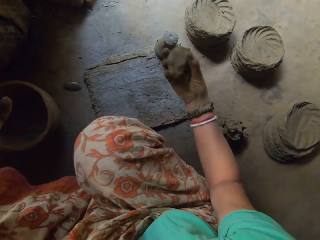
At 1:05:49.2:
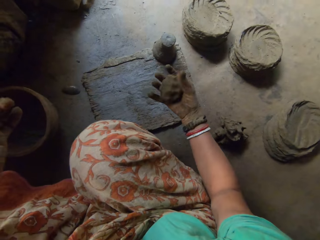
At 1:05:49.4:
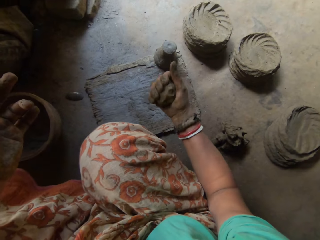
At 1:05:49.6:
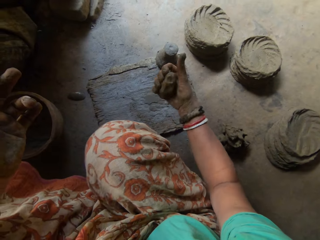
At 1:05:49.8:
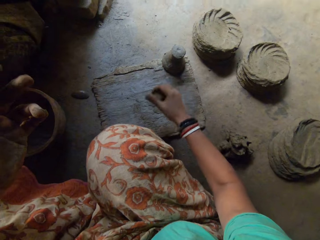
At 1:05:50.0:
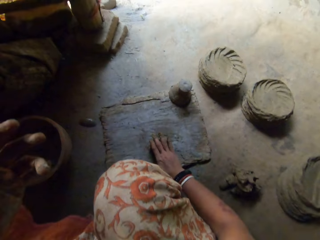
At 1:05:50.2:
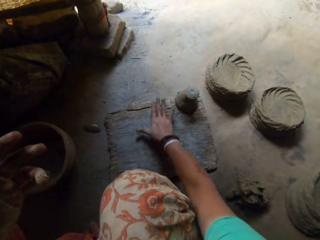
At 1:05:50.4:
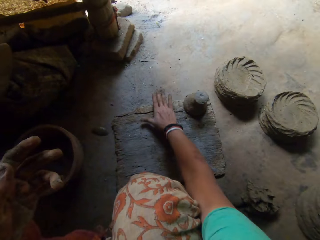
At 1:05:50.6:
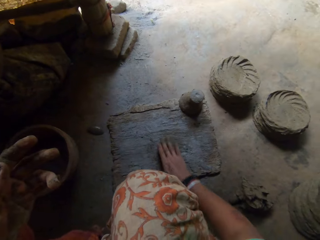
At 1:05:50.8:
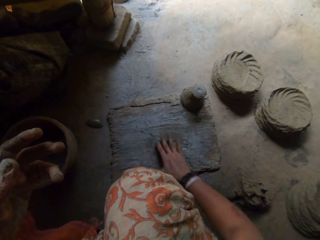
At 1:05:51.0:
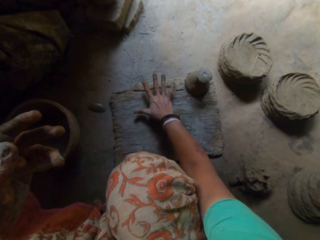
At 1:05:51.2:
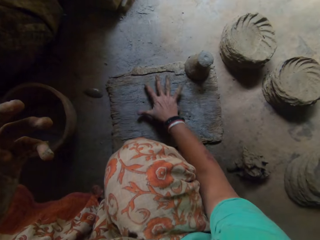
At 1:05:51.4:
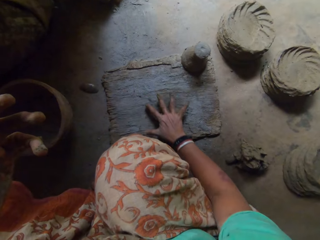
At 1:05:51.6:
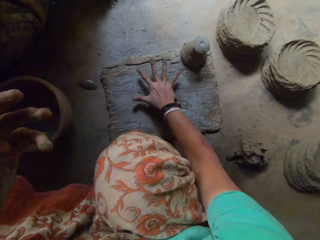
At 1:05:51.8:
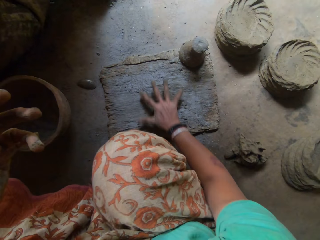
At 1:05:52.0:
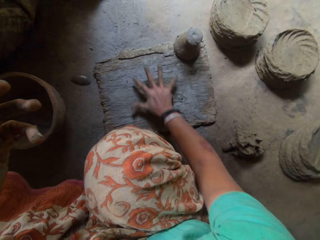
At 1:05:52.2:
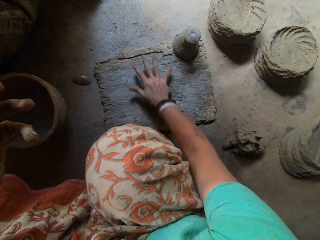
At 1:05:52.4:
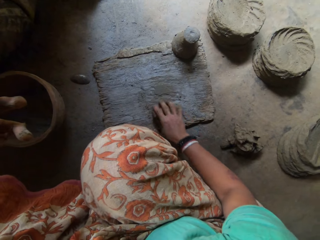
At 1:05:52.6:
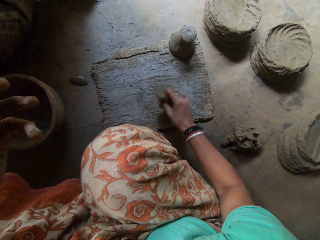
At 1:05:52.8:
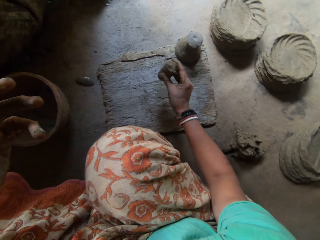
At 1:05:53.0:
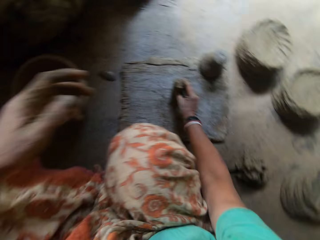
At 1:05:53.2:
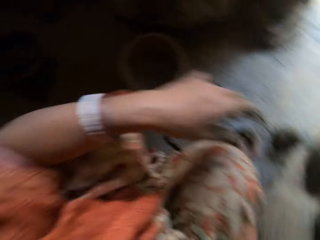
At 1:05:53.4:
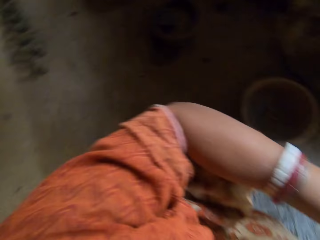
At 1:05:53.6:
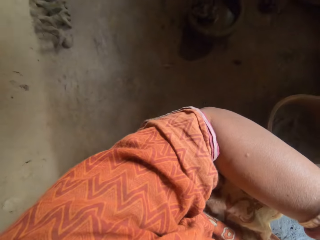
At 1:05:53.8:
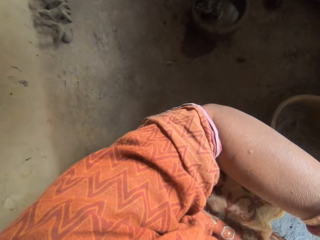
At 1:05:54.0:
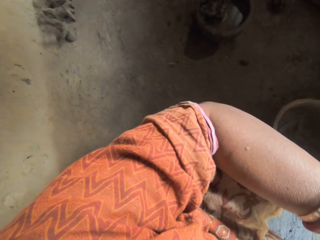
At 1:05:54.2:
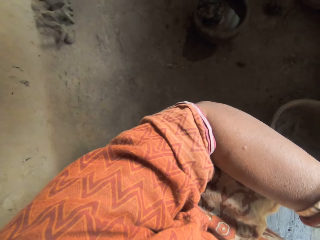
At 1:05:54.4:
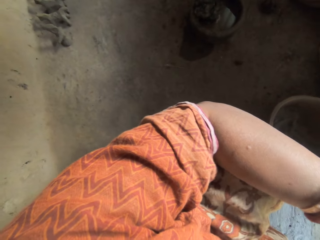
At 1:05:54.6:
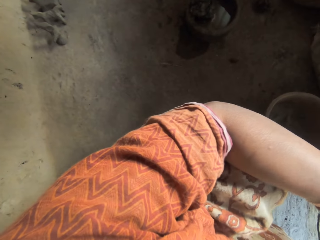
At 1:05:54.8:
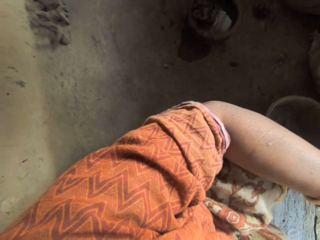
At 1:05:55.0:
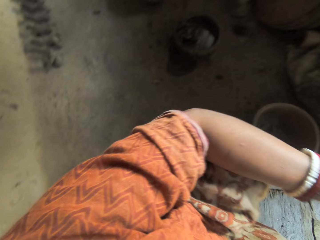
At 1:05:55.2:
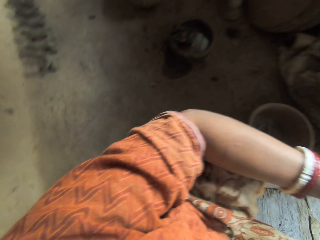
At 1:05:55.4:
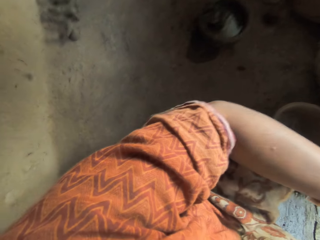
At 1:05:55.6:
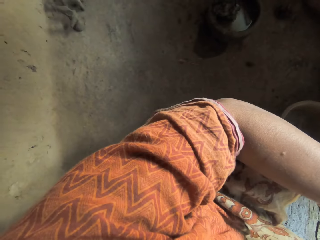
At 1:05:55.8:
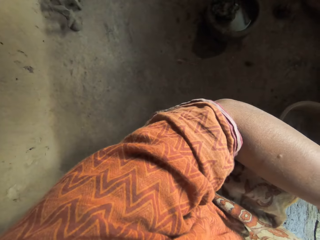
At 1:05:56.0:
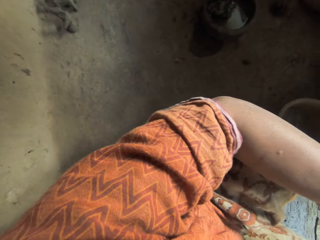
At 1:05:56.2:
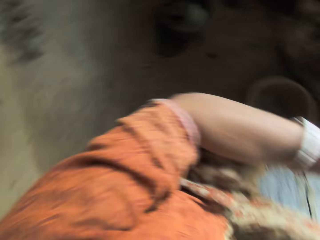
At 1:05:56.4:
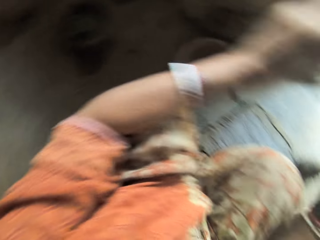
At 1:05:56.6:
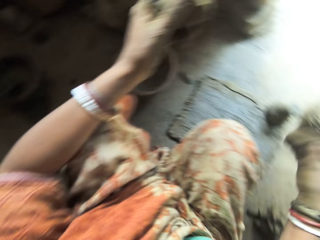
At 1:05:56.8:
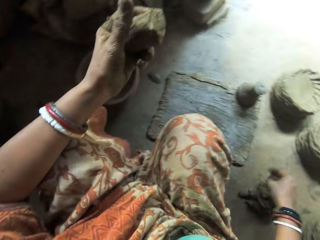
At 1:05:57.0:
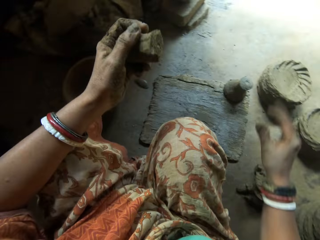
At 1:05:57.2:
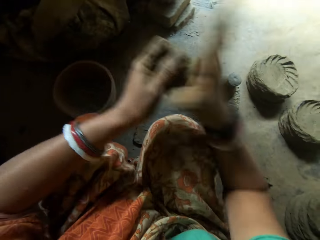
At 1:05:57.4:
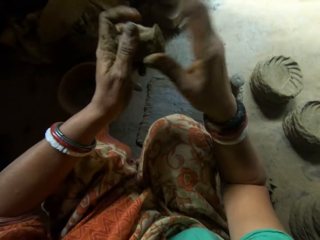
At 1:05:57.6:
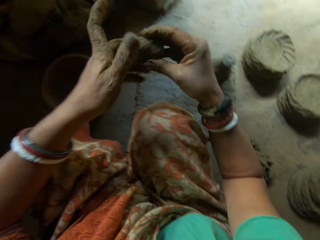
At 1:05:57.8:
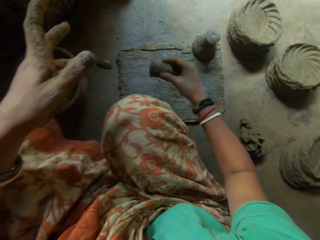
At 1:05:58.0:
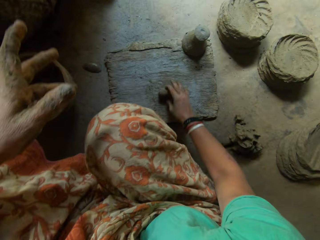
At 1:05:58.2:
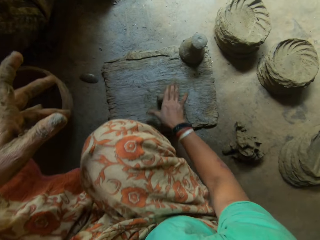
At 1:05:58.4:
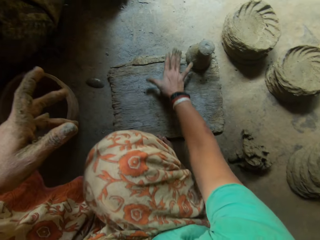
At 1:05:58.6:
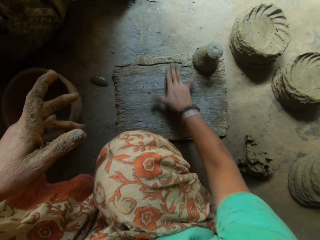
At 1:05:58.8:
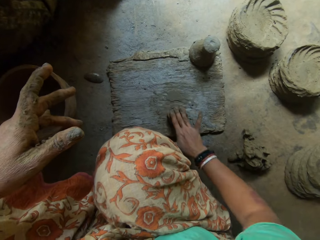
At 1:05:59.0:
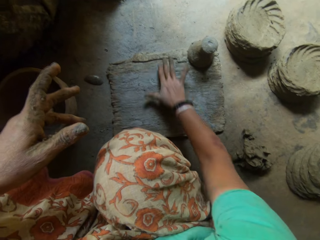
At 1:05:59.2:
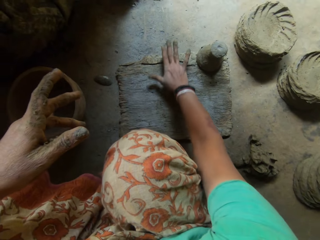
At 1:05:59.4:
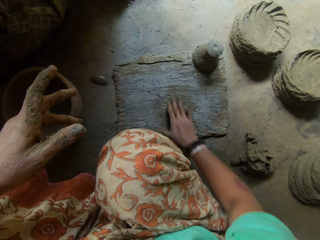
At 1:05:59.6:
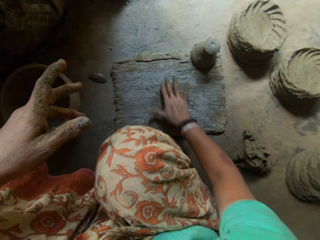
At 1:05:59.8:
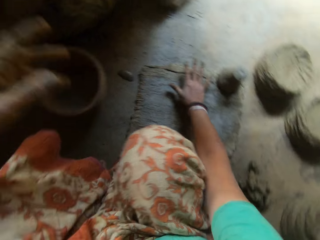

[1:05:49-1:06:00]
The camera wearer molds the clay on the board with her right hand. She rolls the clay on the wood. She drops the clay on the ground with her right hand. She puts the clay on the floor. She taps the clay in her left hand with her right hand. She collects the clay from her left hand with her right hand. She molds the clay on the board with her right hand. She rolls the clay on the wood.

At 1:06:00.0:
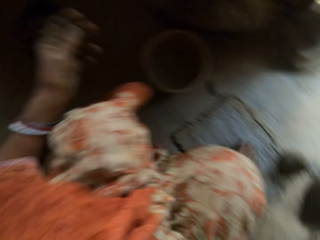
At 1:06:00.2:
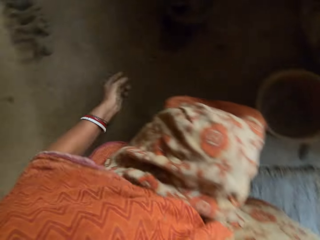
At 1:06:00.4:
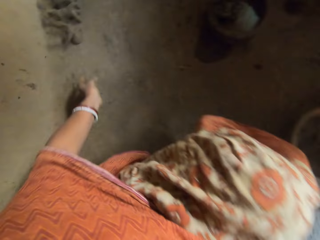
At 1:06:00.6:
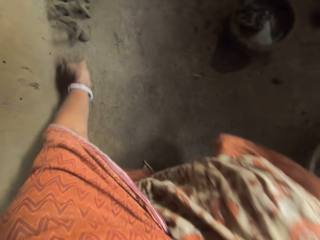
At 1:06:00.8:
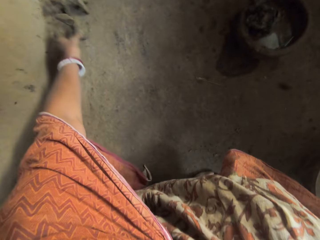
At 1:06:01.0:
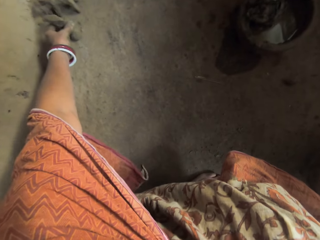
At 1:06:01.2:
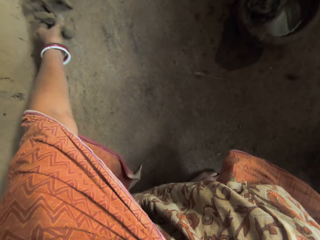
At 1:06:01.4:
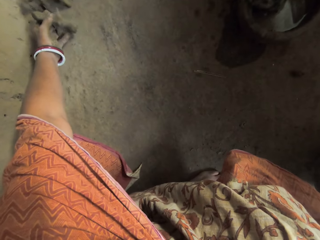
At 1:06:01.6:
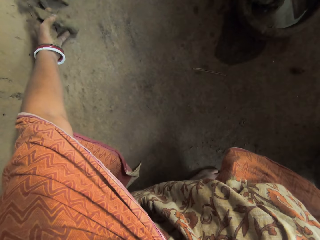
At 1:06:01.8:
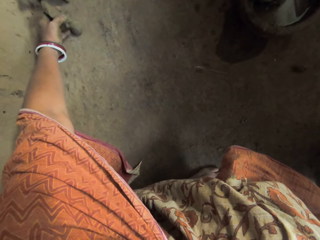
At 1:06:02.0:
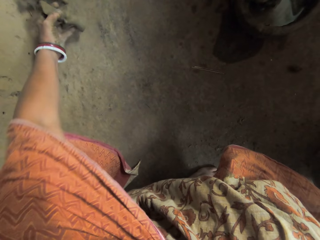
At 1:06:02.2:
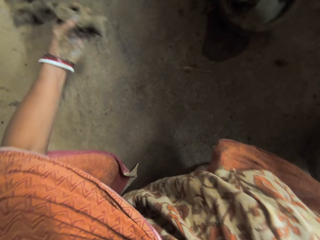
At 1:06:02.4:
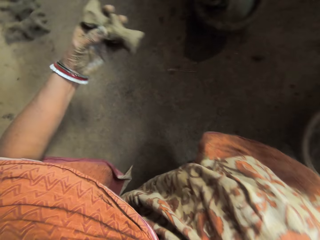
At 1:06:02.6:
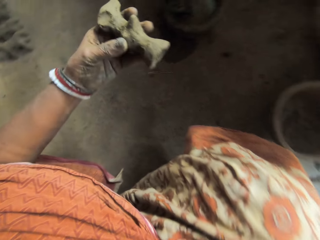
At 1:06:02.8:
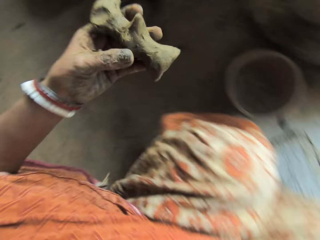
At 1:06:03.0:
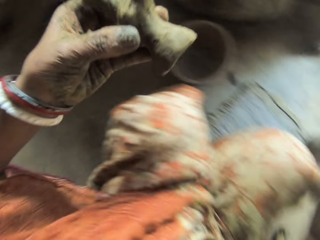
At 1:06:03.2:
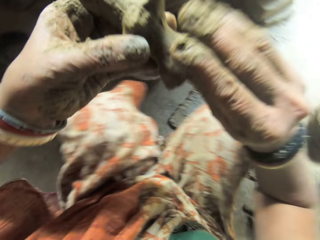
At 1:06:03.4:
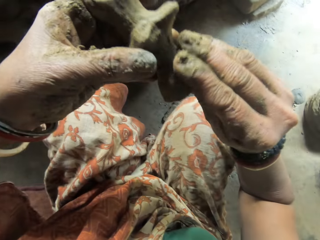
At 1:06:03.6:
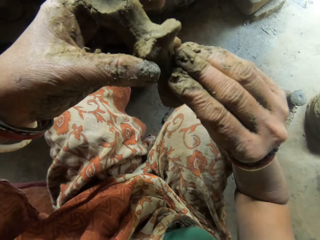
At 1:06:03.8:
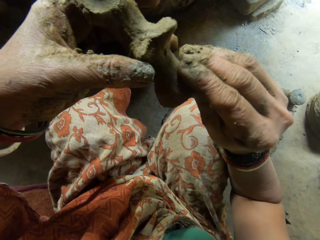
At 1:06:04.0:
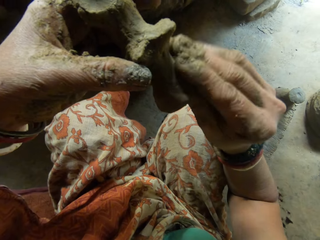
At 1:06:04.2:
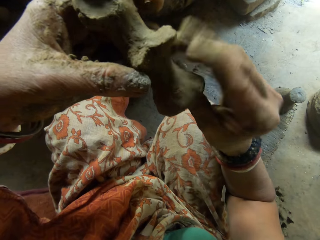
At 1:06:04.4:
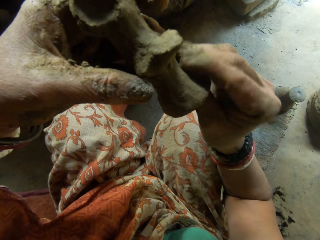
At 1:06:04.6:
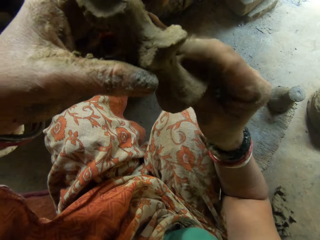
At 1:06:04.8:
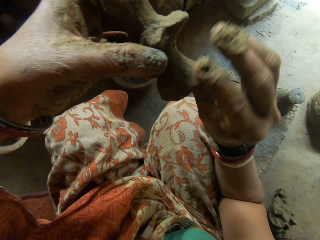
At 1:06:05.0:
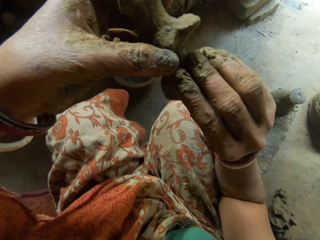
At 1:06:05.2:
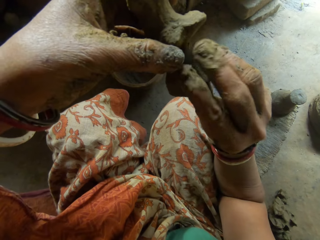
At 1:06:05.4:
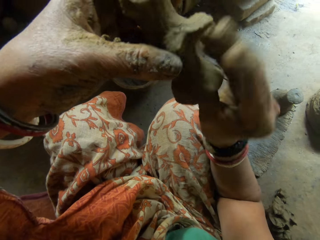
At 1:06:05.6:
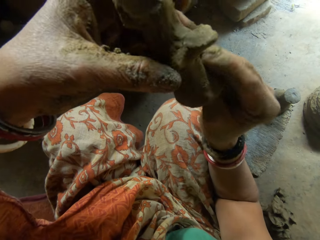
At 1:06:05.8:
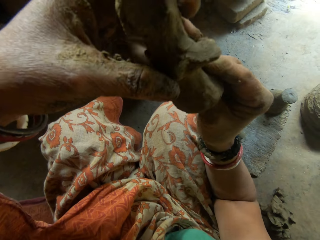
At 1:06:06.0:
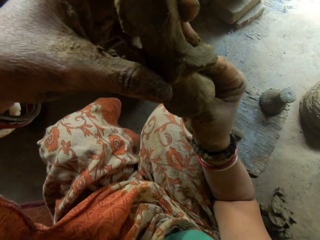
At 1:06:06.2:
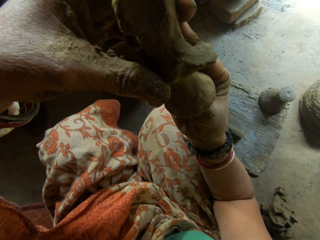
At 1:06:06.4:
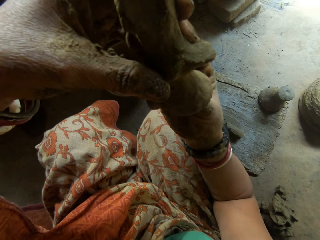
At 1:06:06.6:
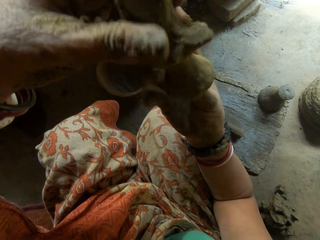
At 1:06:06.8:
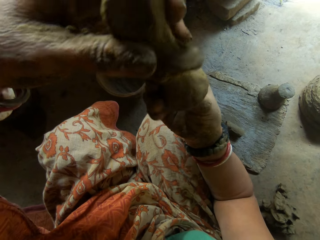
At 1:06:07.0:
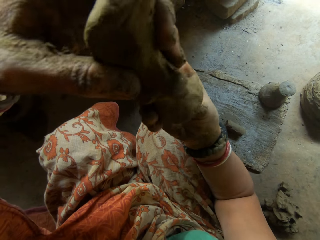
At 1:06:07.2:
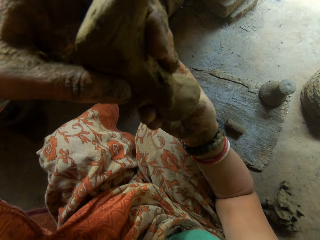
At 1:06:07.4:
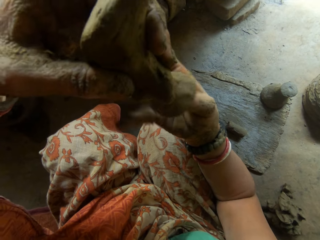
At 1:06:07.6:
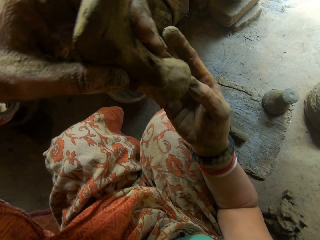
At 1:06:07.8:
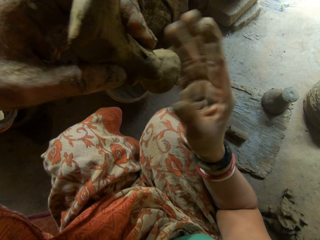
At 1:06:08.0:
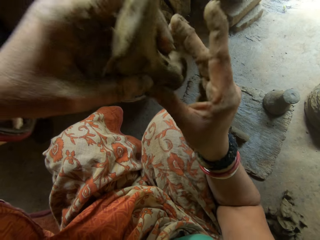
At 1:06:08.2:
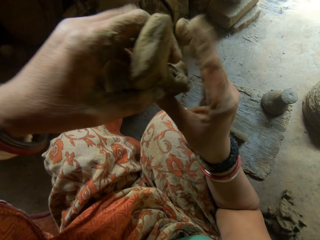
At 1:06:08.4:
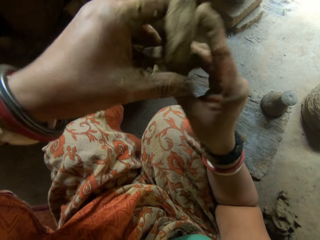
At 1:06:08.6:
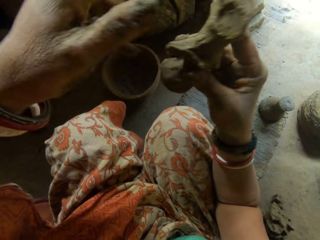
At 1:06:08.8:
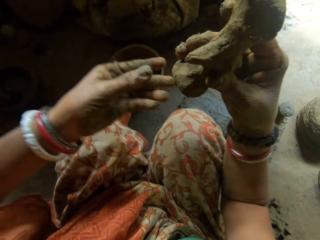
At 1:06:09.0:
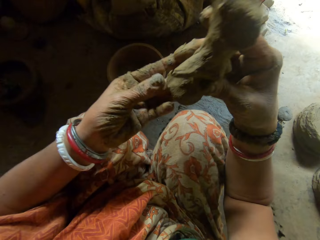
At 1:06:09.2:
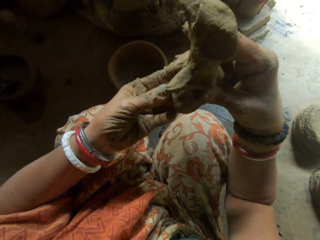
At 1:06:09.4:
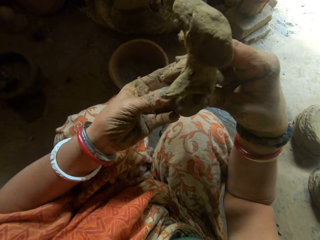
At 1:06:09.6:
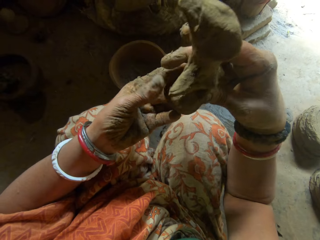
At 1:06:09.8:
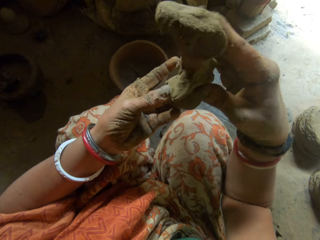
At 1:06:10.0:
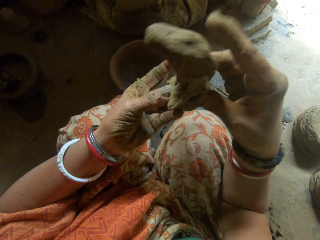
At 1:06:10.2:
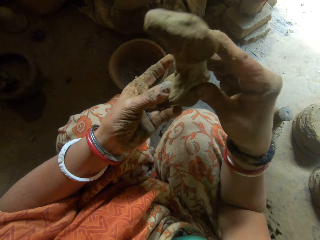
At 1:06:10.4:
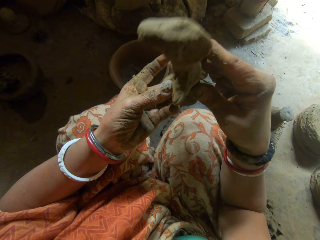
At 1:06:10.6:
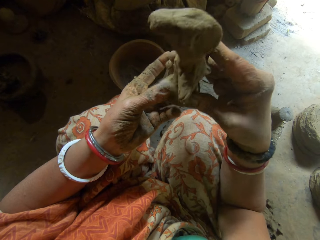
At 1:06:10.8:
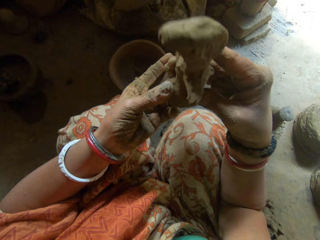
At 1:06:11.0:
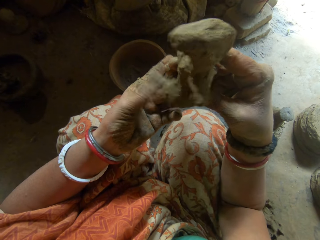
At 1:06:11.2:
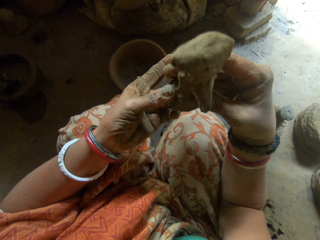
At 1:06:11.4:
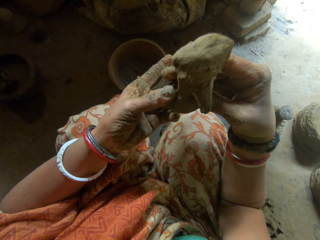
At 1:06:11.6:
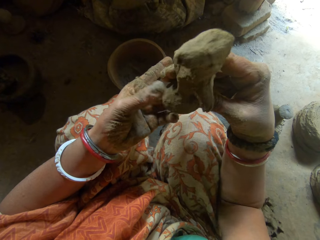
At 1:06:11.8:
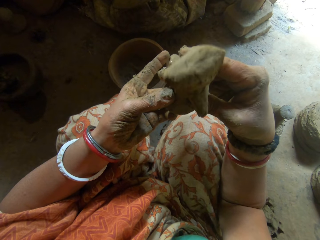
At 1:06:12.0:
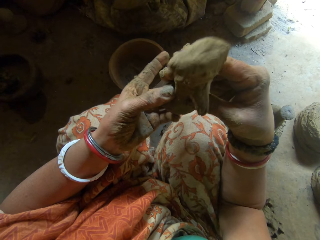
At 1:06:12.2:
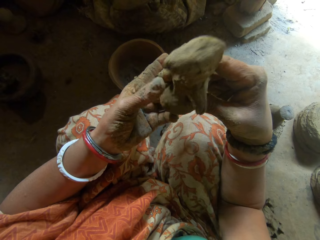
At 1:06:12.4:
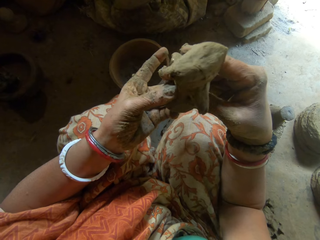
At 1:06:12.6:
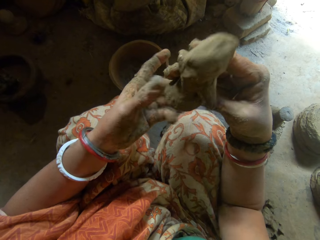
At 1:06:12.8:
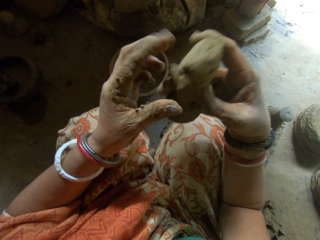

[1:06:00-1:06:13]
The camera wearer picks up the clay art on the ground with her left hand. She molds the clay art in her hands.
